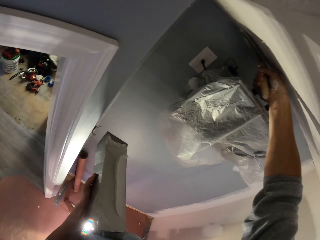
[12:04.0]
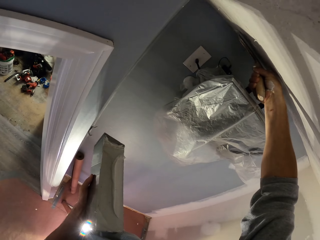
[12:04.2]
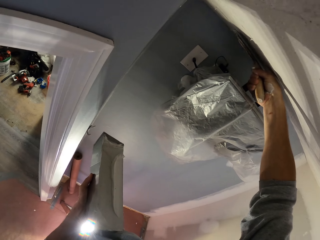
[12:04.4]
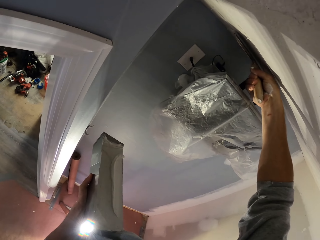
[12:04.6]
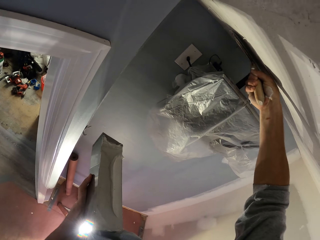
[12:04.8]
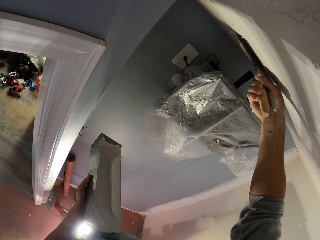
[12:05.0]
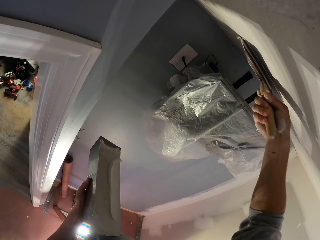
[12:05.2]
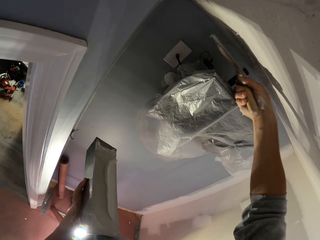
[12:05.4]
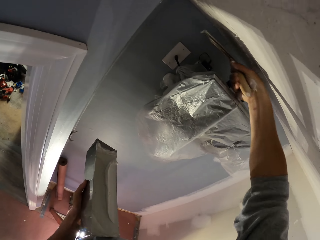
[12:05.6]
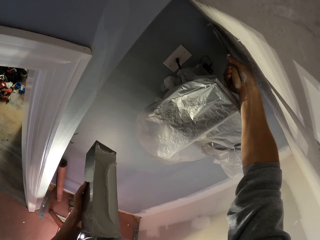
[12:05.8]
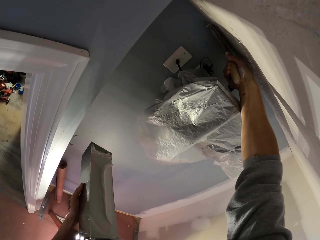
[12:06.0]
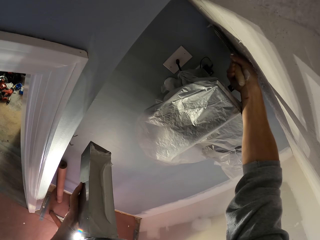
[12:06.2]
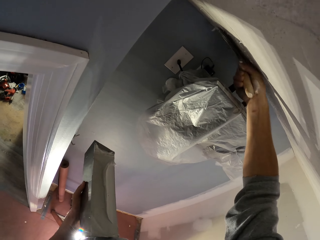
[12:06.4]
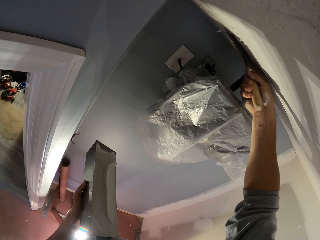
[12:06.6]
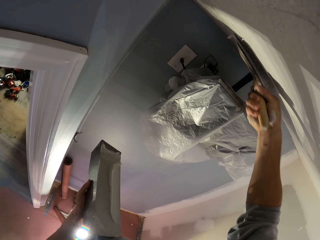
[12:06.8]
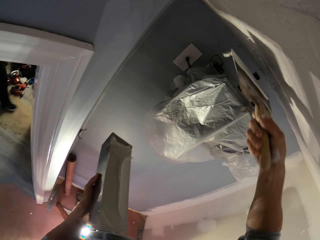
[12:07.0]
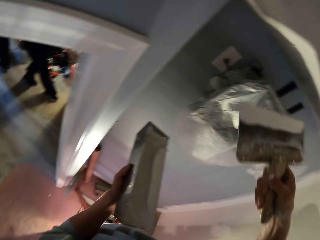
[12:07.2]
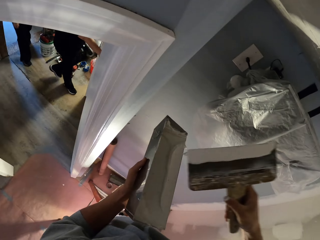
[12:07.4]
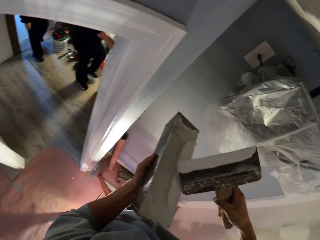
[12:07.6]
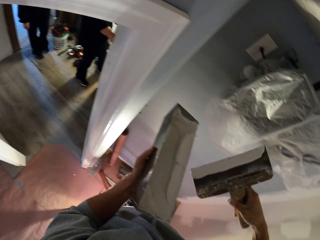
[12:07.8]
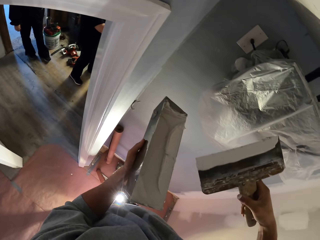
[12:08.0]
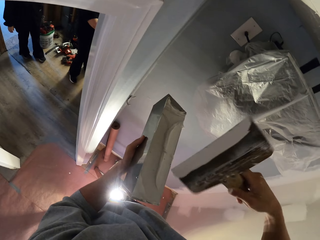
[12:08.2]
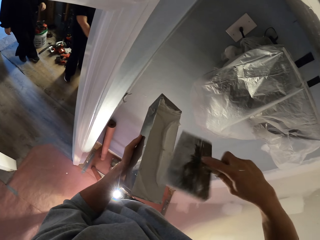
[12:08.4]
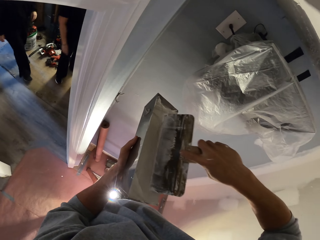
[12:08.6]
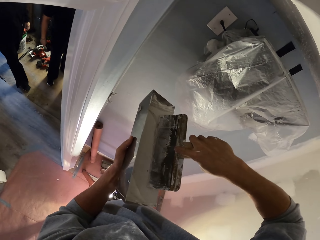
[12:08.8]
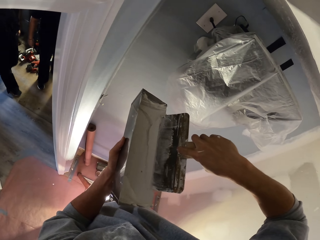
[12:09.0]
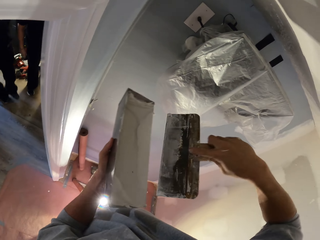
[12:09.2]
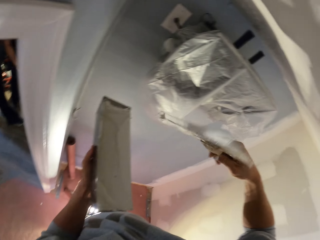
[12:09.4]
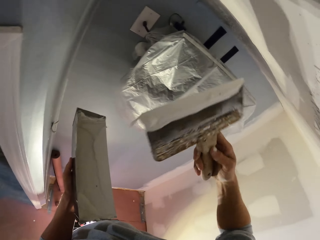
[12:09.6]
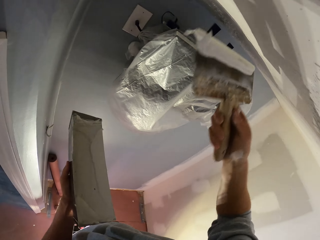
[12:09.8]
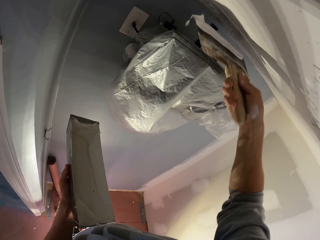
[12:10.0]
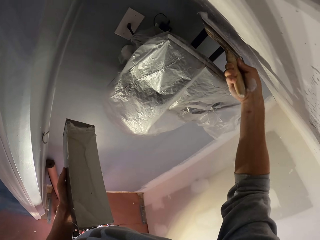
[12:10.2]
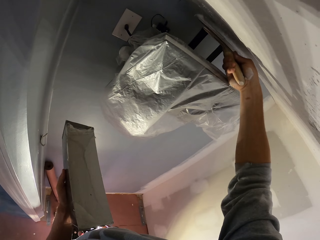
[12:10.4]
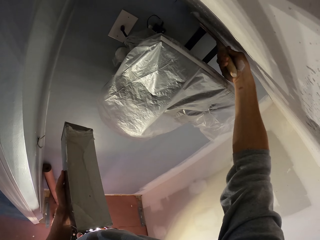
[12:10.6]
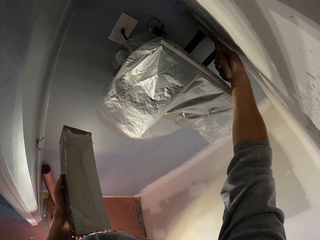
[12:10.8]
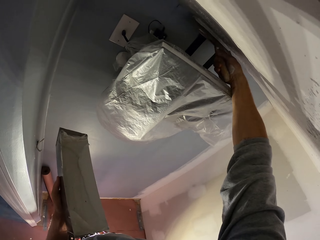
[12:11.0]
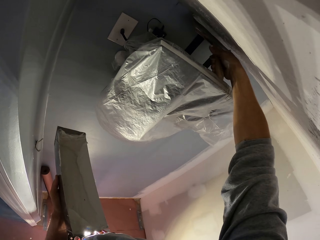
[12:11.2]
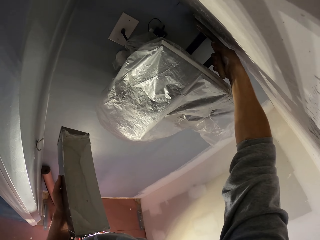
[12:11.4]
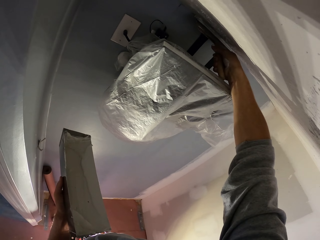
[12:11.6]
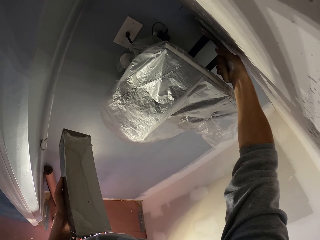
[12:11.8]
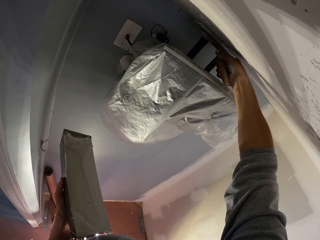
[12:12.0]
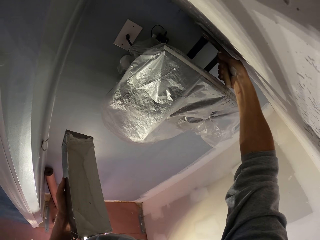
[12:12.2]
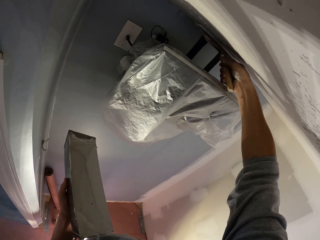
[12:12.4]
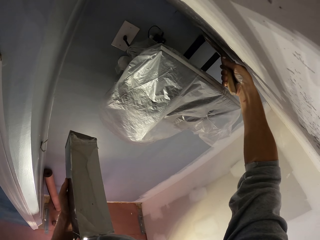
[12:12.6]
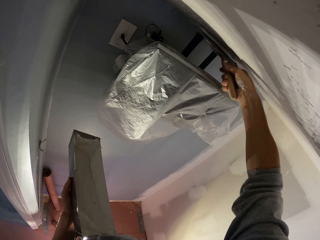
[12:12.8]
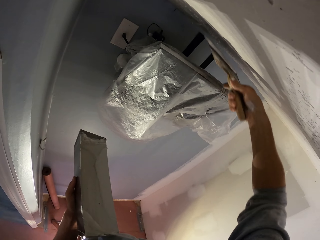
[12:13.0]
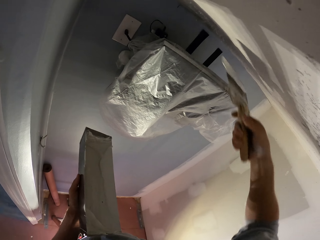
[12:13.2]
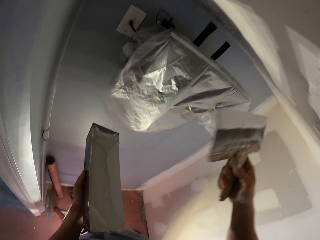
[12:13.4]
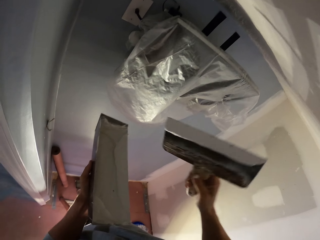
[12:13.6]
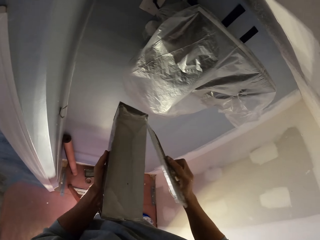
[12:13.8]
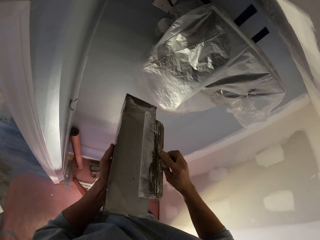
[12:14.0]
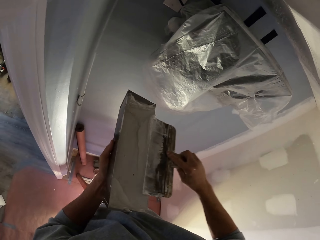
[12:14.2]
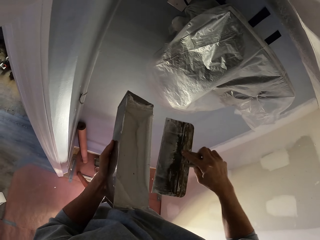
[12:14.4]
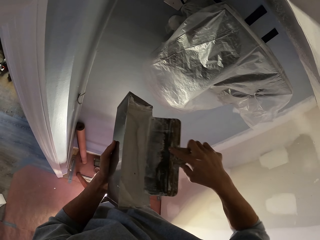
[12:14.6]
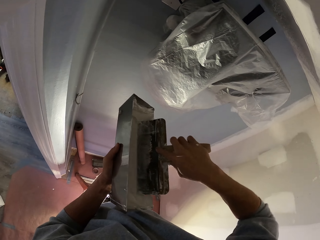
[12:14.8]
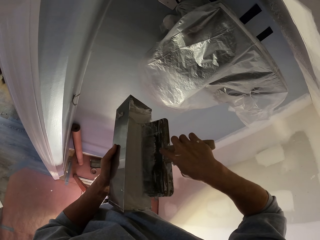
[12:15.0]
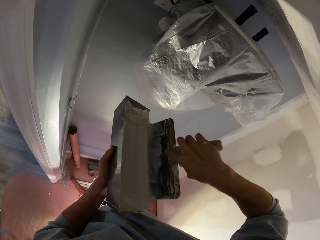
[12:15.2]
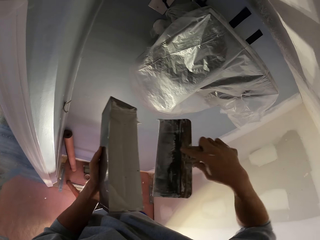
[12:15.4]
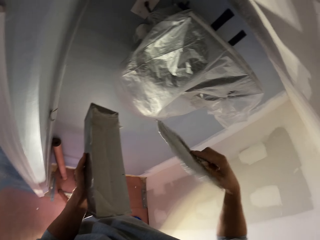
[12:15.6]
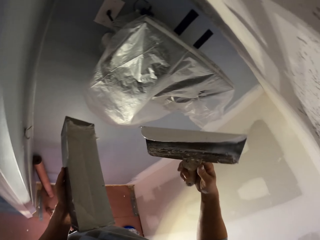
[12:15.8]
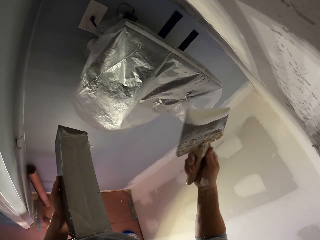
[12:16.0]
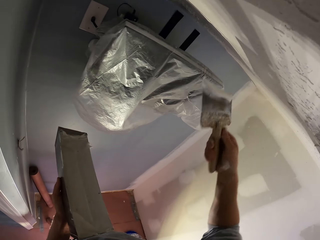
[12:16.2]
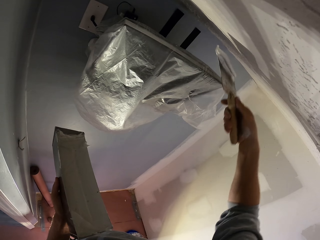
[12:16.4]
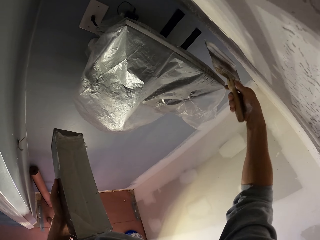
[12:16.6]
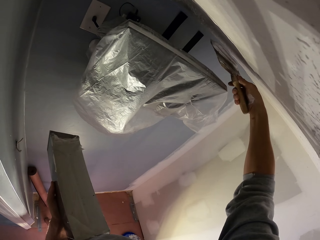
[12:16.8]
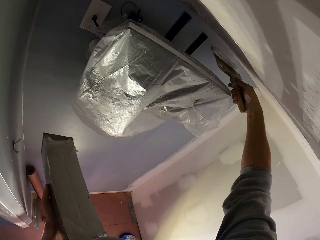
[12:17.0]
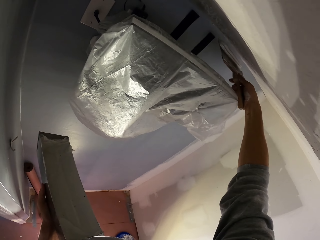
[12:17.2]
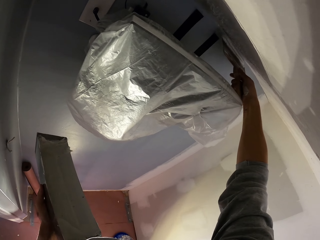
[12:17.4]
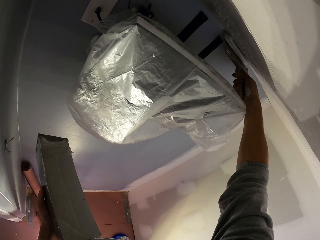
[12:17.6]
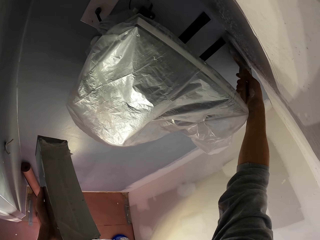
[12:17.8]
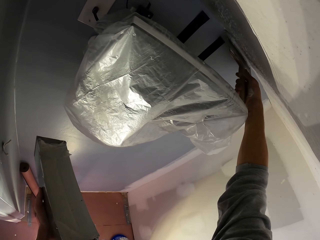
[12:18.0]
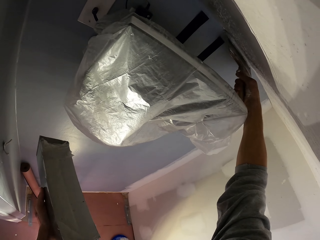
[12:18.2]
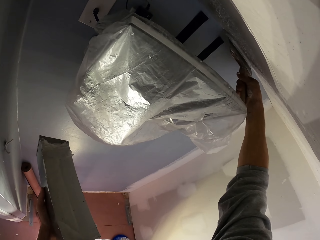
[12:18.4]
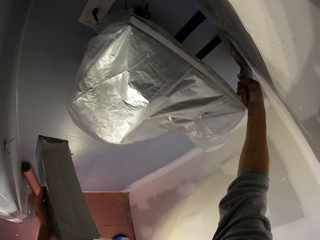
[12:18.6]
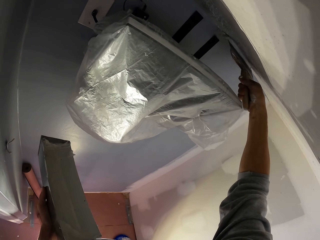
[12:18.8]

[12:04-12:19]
The camera wearer applies filler to the ceiling. They spread filler to the ceiling. A man walks around. Another man walks around. The camera wearer dips the paint brush into the paint can. They reduce wall filler from the plastering tool. They paint the wall with the paint brush. They apply filler to the ceiling. They dip the paint brush into the paint can. They reduce wall filler from the plastering tool. They paint the wall with the paint brush. They apply filler to the ceiling.

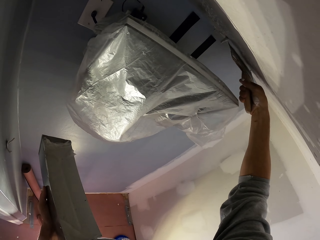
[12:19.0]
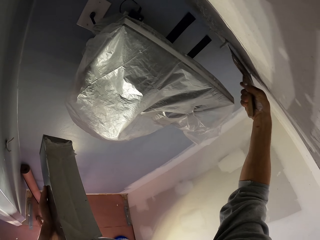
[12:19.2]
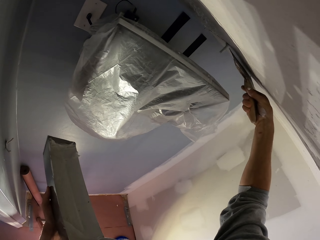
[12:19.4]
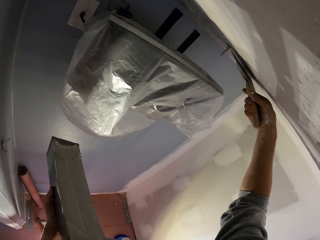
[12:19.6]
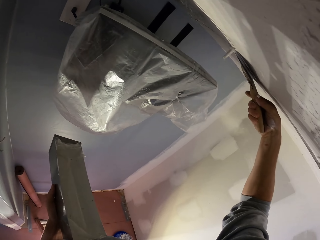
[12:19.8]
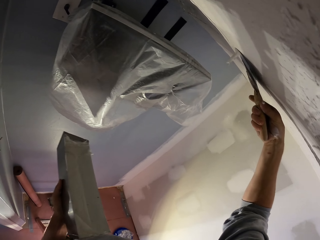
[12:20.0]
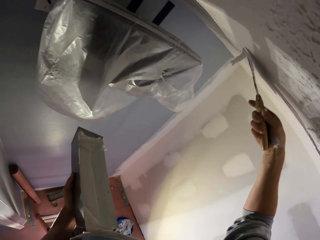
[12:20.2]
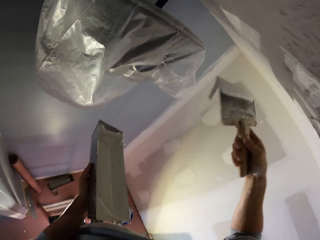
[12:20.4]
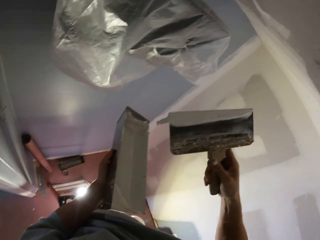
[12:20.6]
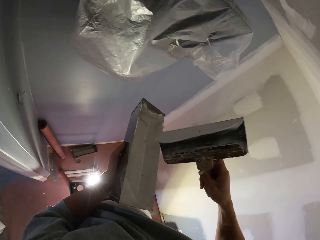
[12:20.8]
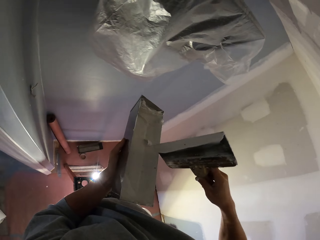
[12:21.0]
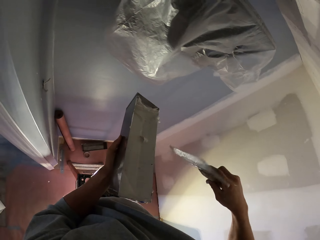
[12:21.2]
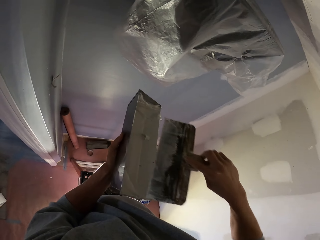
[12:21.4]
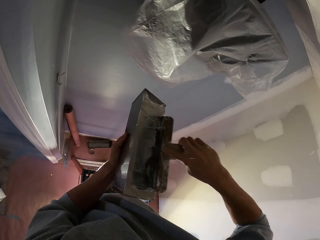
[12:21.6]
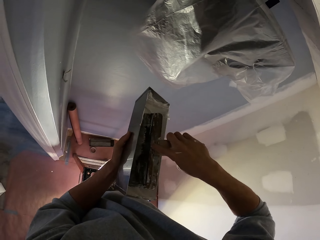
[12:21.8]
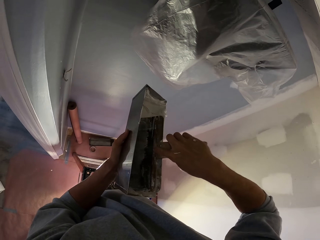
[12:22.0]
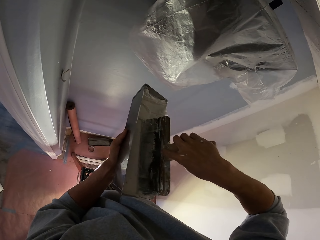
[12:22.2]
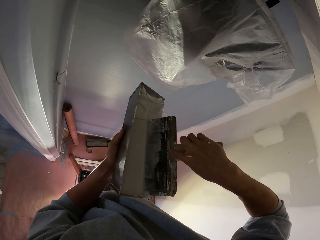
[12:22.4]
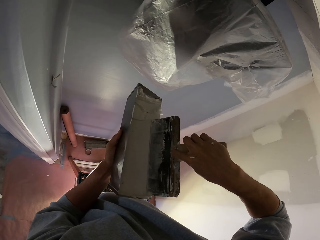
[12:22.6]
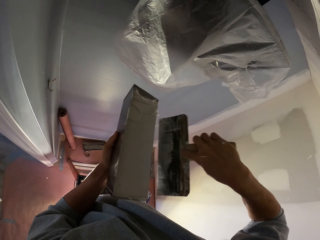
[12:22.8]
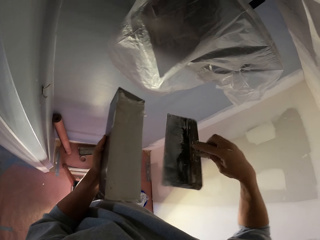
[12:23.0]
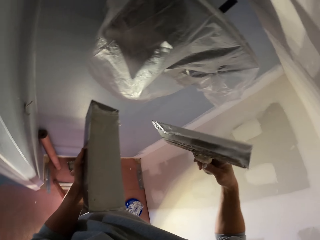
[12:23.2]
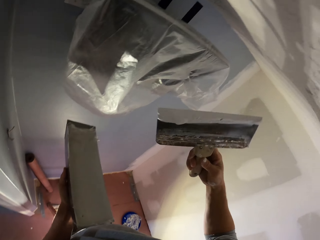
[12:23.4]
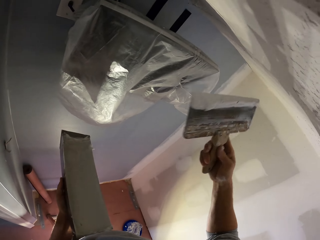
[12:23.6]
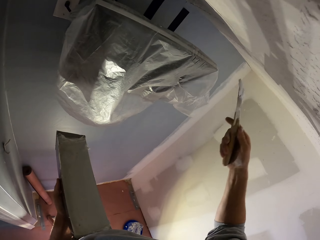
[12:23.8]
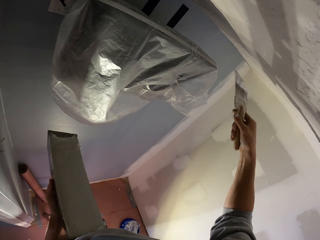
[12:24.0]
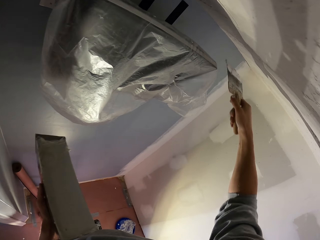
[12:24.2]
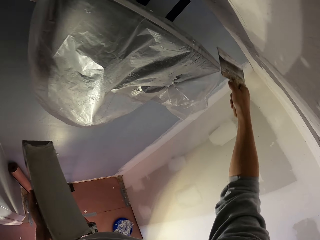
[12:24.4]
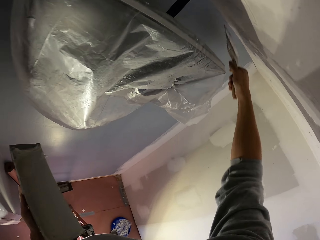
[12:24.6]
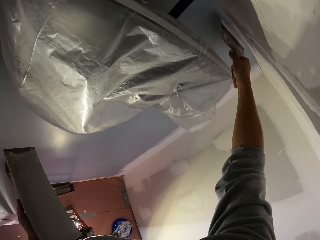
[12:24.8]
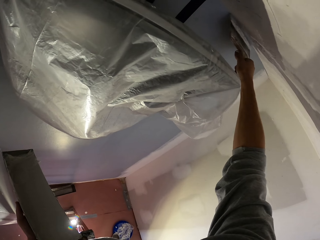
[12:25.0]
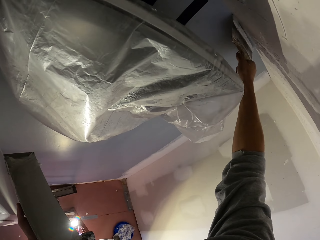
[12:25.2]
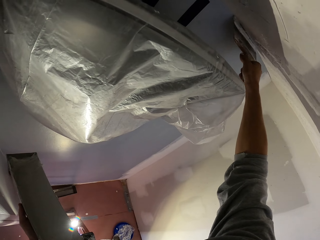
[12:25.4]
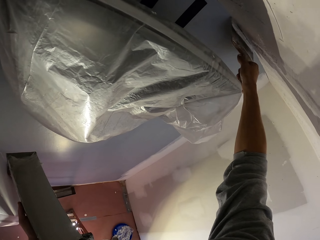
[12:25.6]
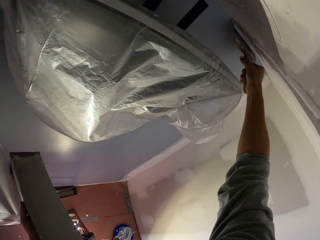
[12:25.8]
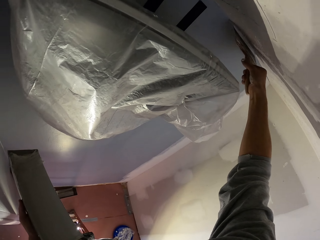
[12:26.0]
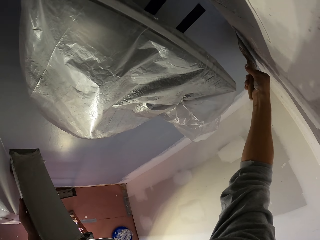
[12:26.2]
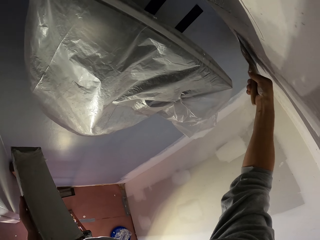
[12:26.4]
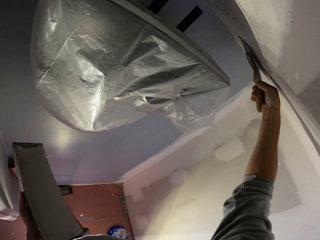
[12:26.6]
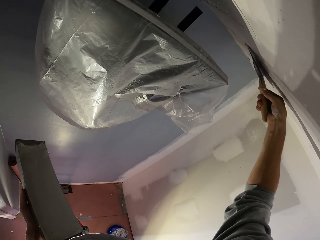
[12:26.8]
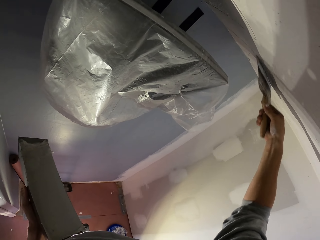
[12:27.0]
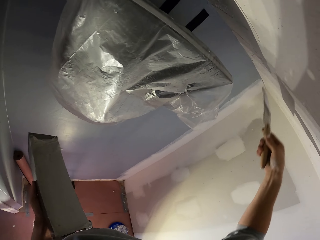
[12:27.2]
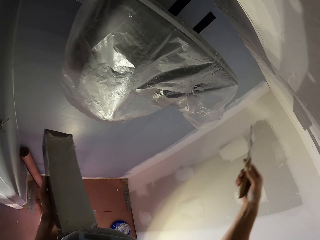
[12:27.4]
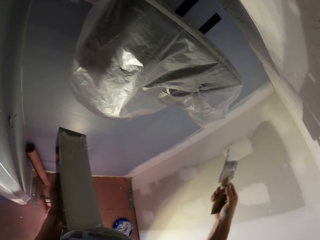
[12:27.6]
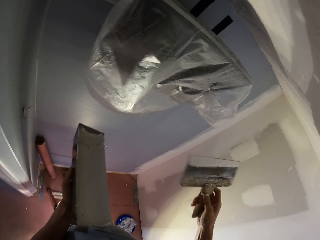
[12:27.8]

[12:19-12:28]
The camera wearer reduces wall filler from the plastering tool. They dip the paint brush into the paint can. They add filler to the plastering tool. They paint the wall with the paint brush. They apply filler to the ceiling.
